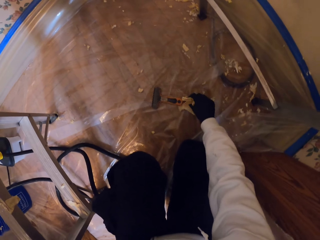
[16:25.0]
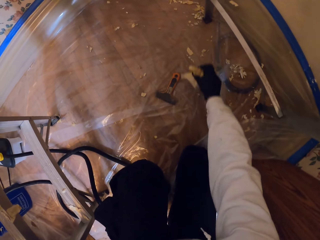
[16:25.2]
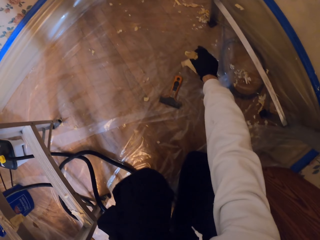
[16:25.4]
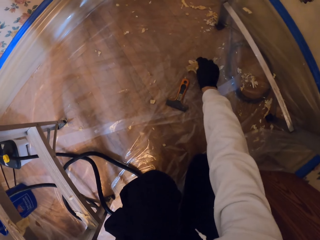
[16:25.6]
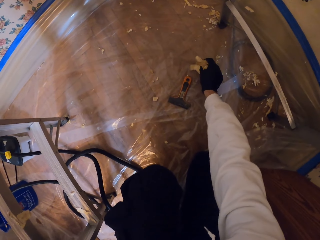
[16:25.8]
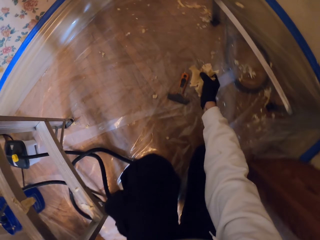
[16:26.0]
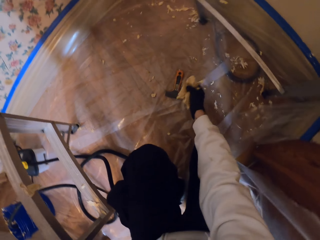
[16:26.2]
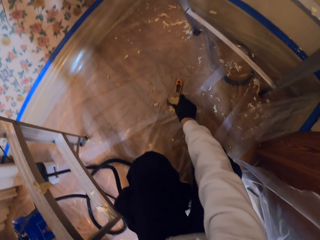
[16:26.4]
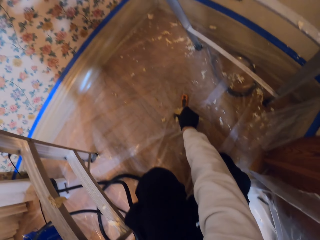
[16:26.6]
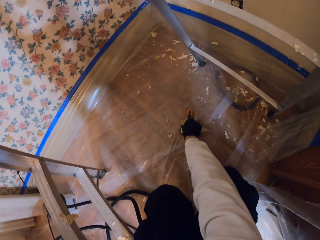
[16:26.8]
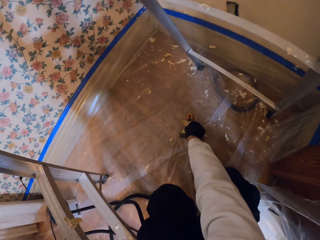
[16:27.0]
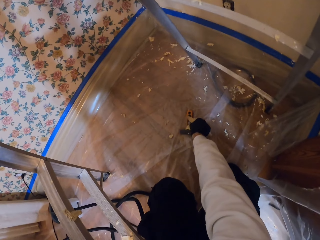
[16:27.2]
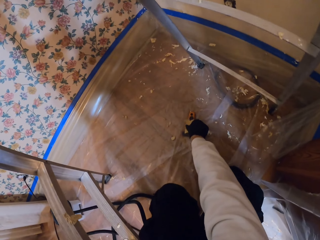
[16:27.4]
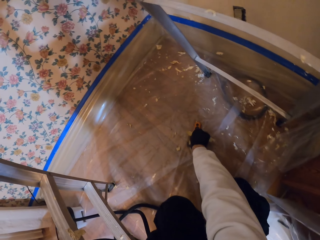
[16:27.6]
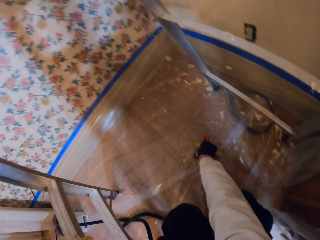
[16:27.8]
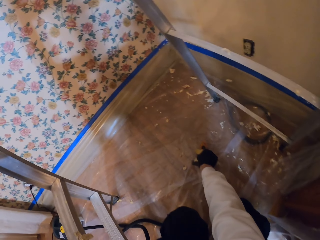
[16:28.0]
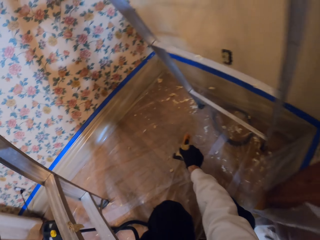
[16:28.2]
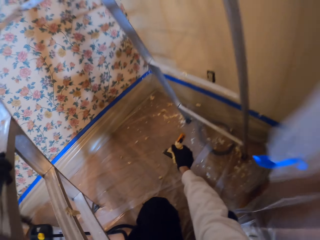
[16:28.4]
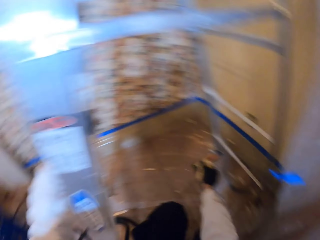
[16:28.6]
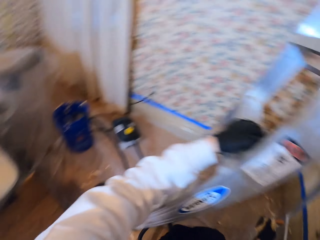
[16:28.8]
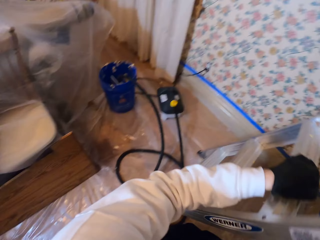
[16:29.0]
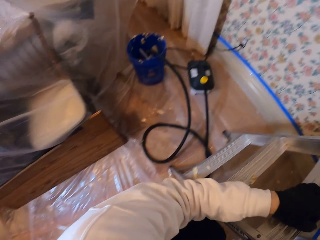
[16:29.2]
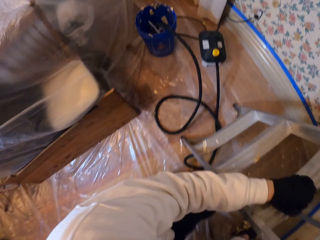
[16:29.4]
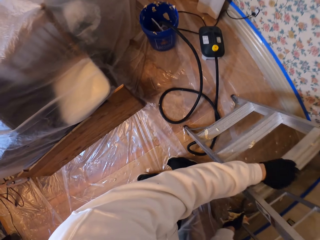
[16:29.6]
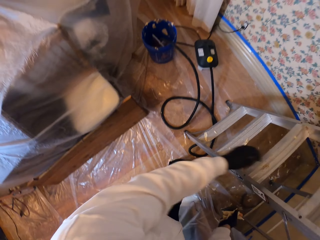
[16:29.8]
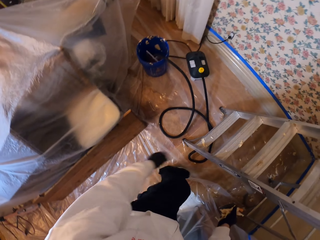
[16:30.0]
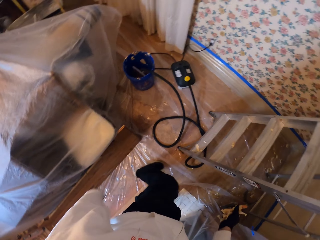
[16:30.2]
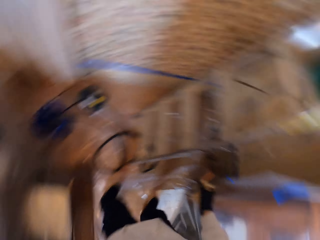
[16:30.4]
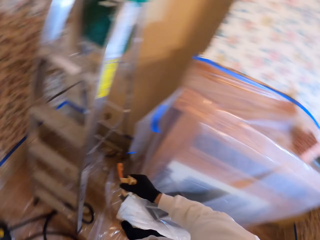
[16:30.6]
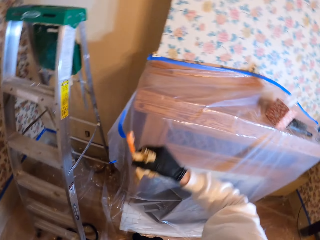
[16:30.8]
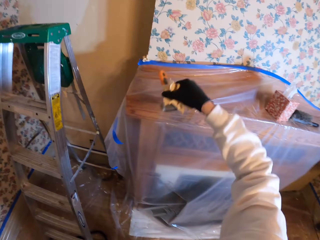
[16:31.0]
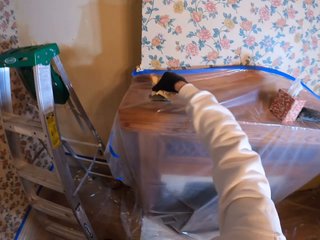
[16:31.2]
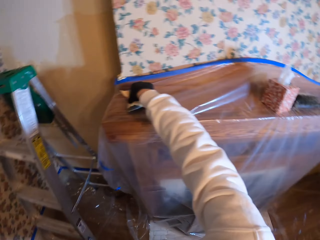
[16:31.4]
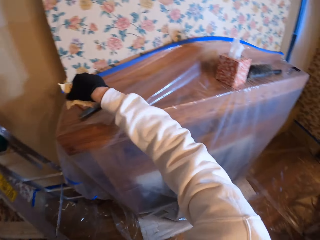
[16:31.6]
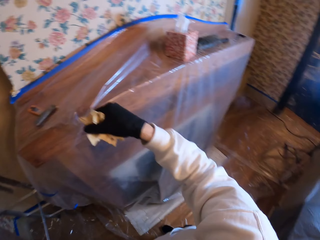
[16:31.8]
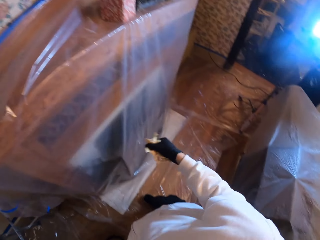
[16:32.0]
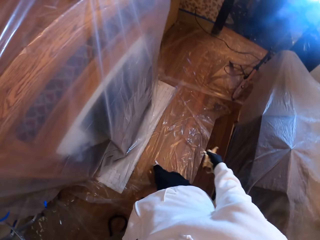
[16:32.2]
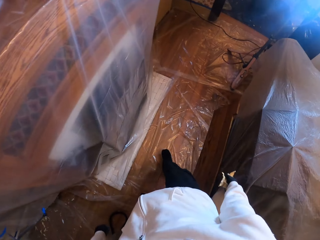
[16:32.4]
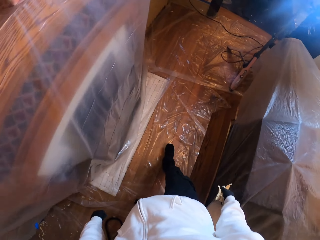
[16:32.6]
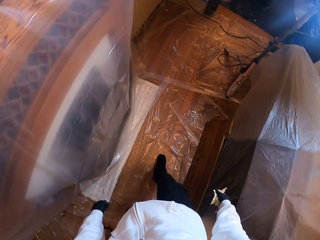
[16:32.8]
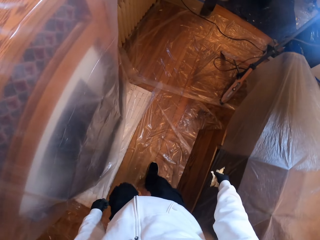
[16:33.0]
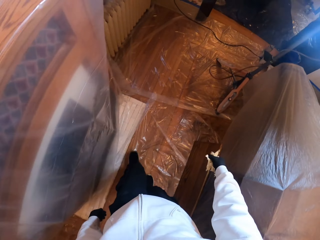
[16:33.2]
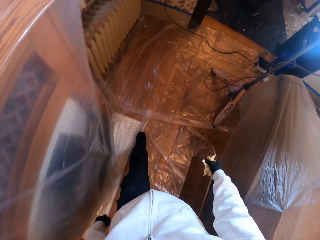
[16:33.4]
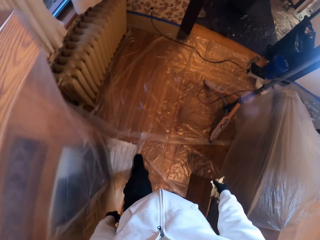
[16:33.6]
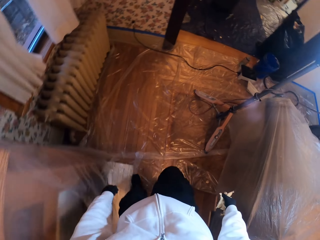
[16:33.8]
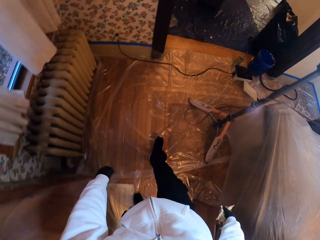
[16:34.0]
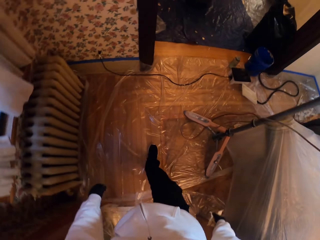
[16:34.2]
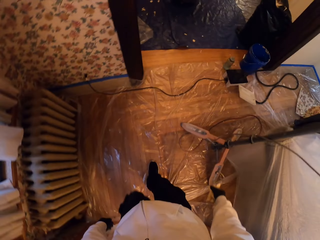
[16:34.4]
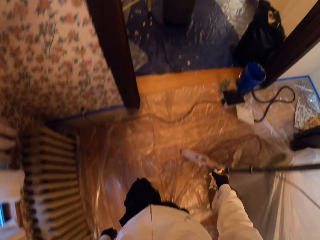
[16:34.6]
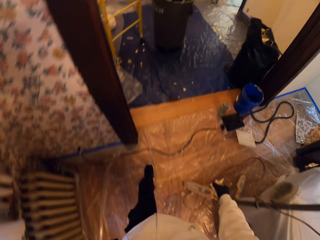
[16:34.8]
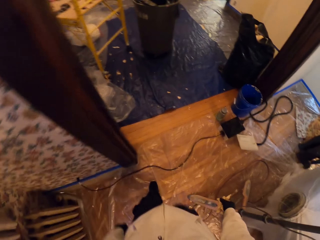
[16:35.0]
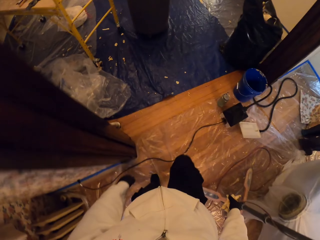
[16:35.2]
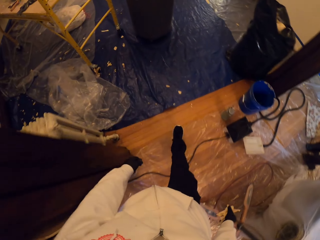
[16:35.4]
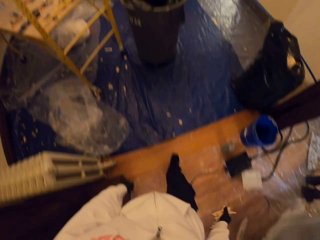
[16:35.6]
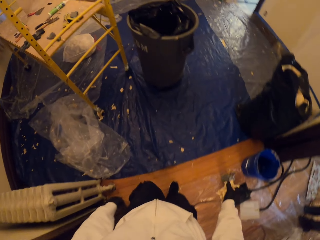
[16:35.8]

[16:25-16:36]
The camera wearer picks up the scraper. They turn around. They put down the scraper on top of the wall unit. They walk around the house.

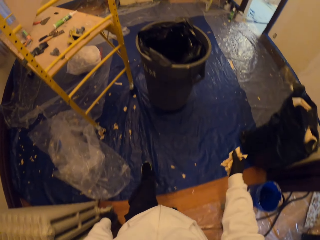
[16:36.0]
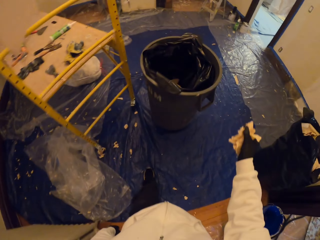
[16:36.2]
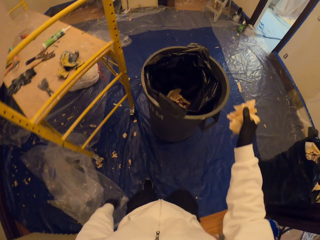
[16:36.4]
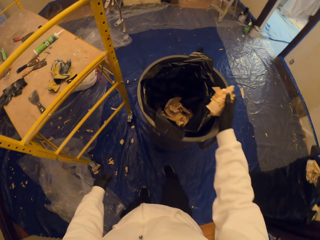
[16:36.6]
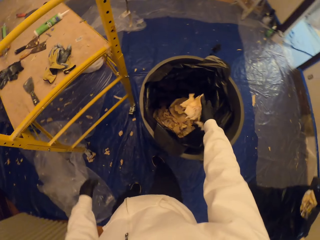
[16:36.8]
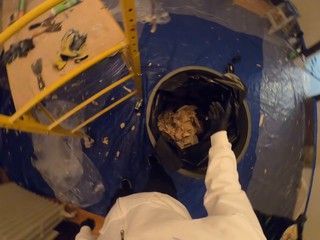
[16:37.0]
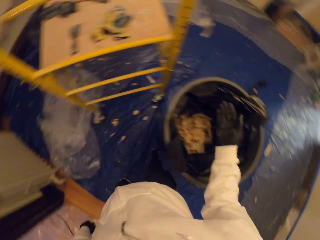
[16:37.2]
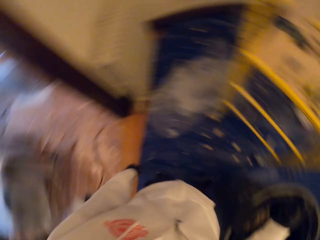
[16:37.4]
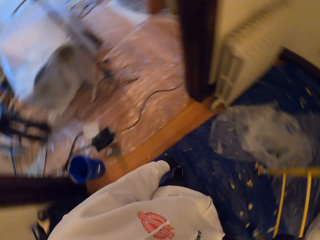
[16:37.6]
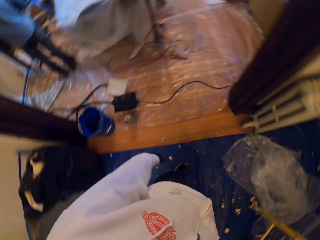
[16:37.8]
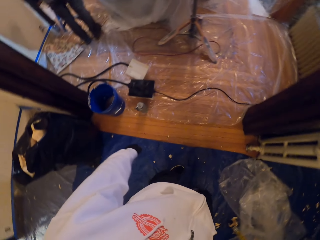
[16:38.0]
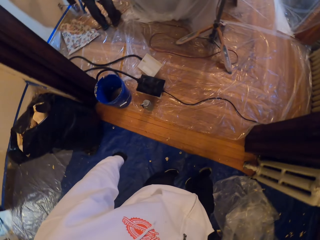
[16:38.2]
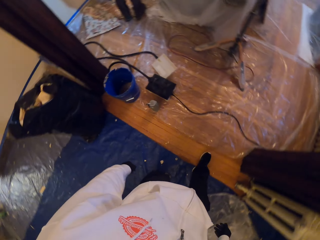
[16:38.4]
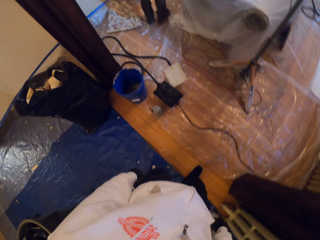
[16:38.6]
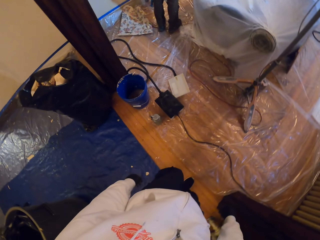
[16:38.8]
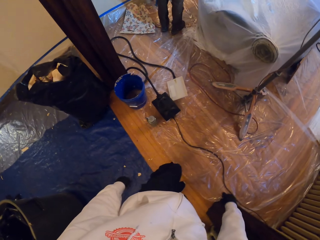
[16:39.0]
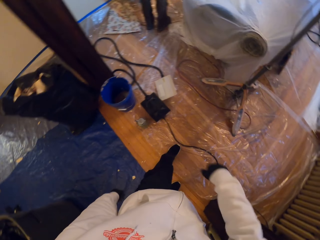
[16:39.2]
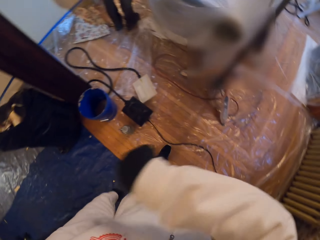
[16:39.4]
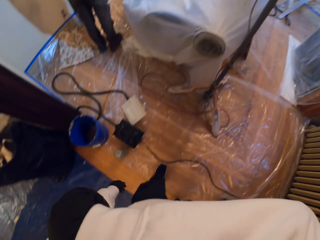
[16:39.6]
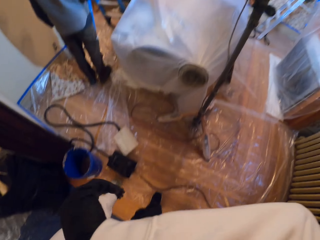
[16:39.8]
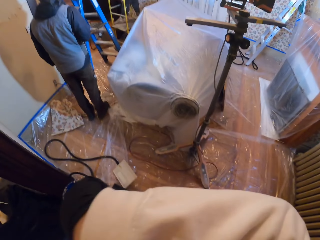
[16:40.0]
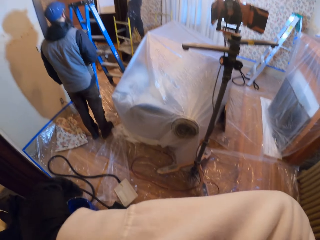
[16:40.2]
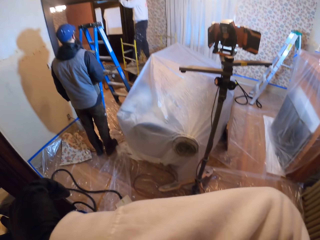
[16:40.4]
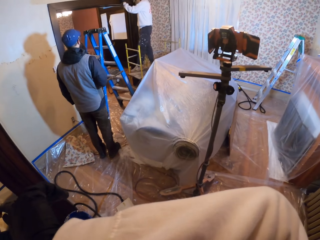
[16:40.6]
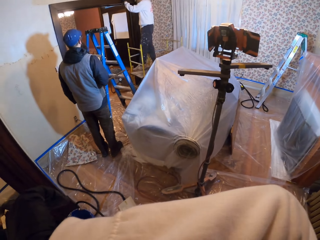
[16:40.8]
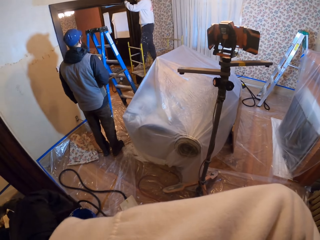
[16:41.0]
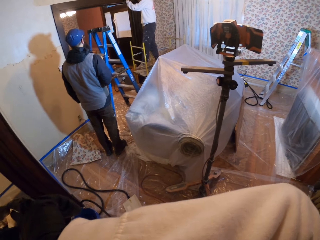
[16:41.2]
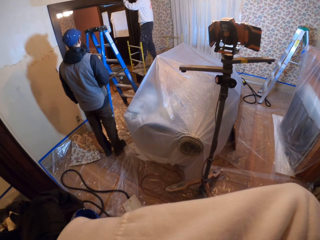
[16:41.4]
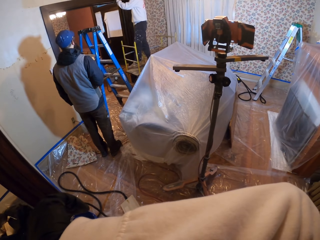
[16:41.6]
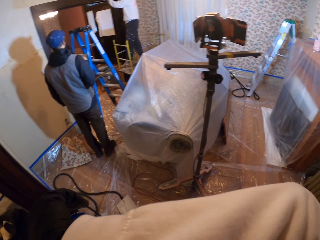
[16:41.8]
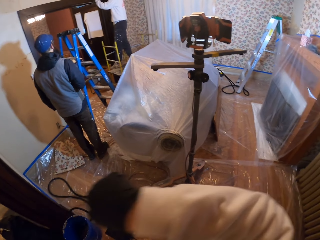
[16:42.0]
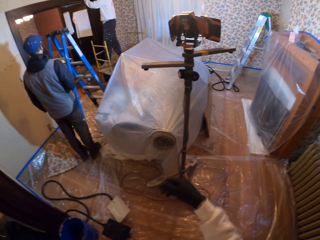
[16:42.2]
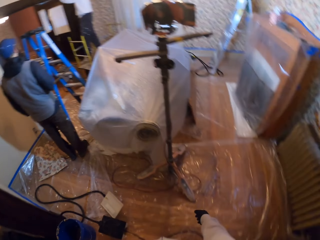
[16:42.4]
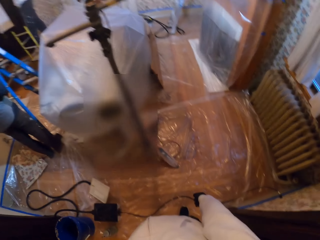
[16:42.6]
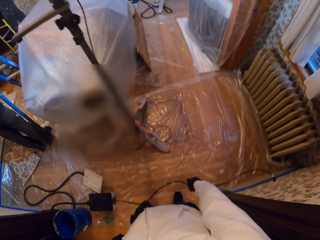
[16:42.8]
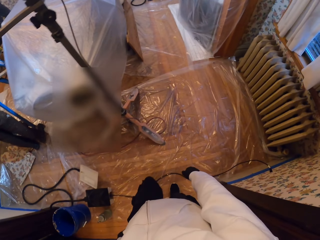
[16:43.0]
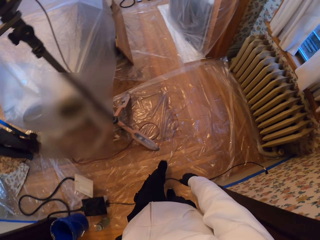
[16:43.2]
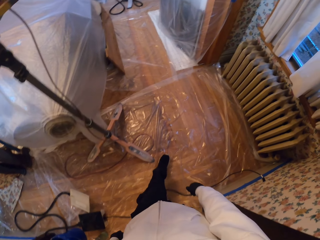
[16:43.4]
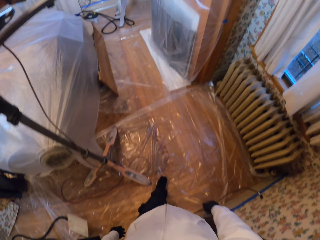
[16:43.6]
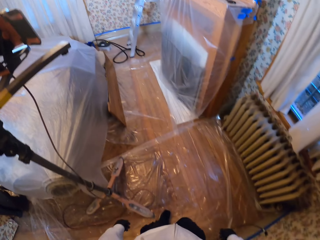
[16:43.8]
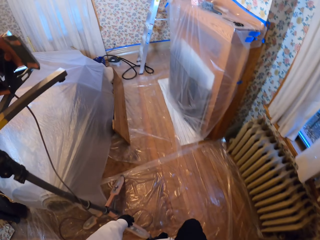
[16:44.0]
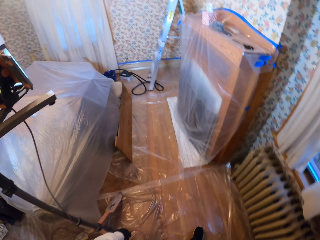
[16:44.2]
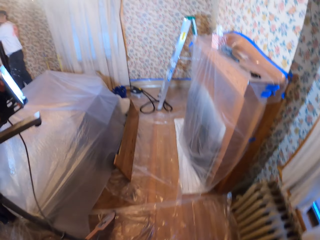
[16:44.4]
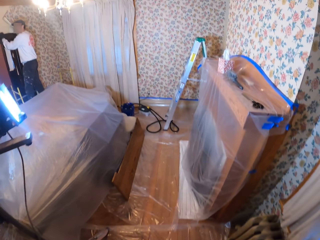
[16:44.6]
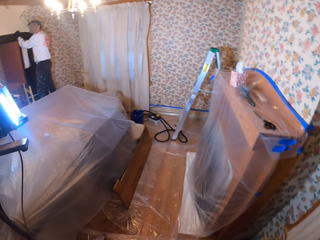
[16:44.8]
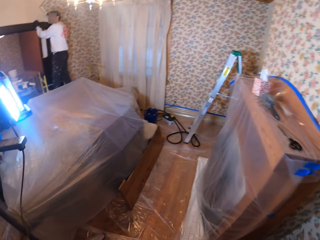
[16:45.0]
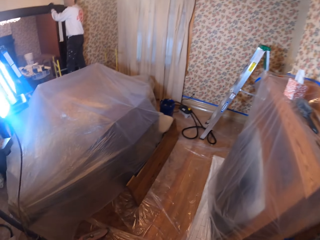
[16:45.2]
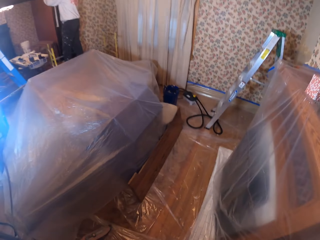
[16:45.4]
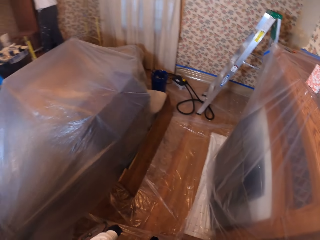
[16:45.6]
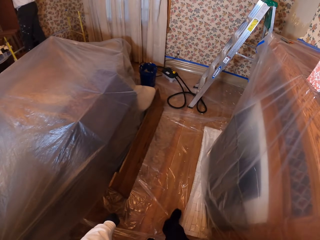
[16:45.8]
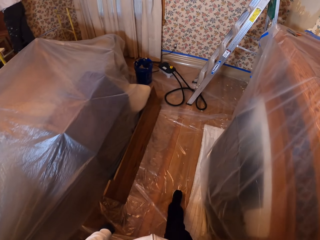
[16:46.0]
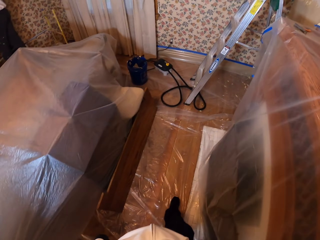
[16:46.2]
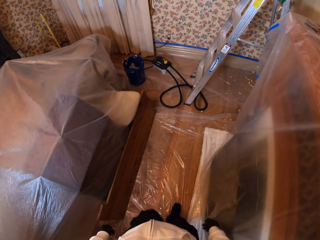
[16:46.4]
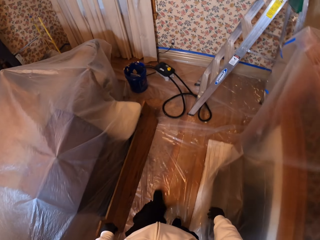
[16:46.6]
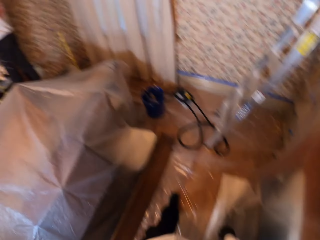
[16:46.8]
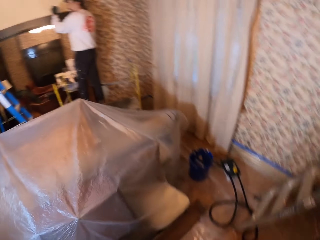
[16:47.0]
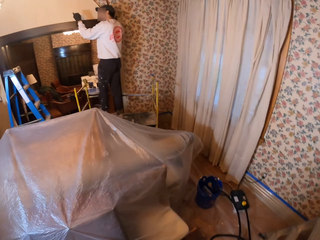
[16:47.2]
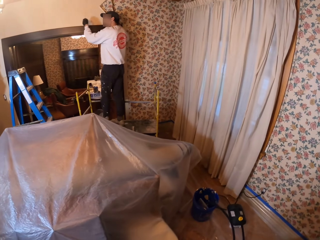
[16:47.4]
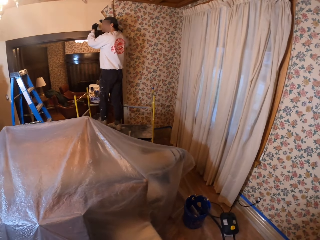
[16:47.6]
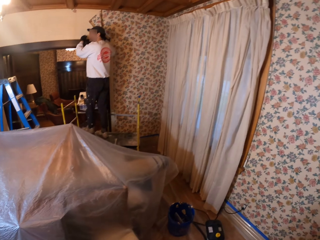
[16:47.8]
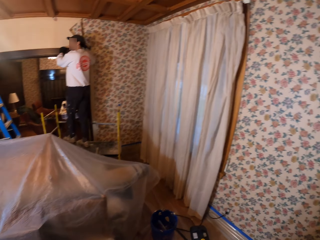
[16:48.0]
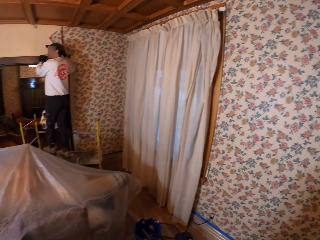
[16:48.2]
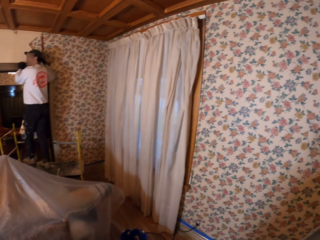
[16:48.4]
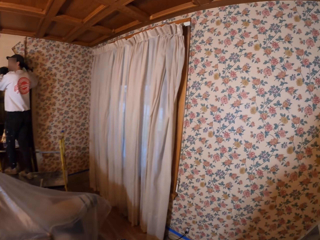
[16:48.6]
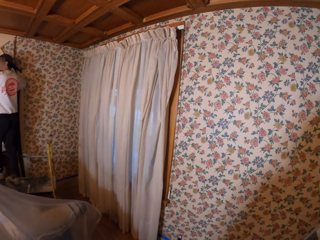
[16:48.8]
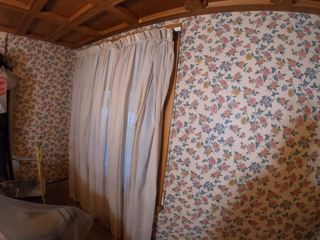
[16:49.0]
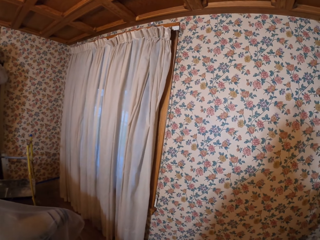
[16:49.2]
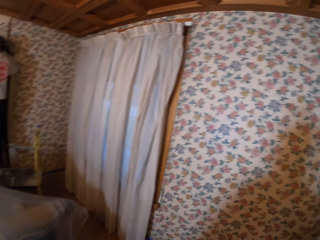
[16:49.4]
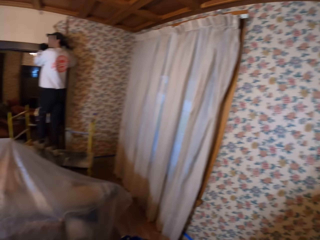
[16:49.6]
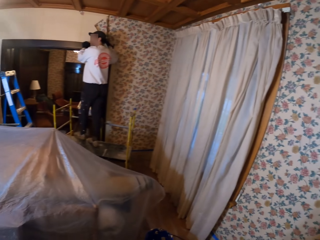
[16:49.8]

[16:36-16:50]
The camera wearer throws the adhesives on the dustbin. He walks around the house. He turns around. He wipes his face with his right hand. He looks around. He walks around a room. He looks around the room.
